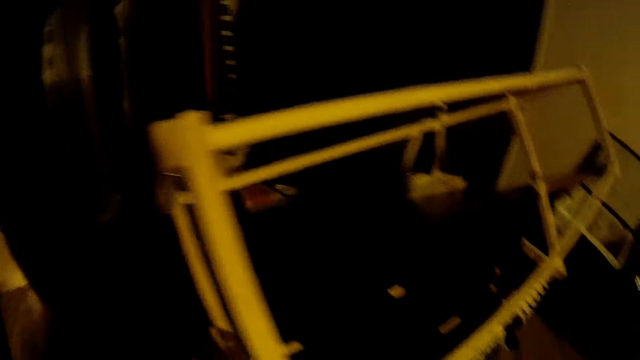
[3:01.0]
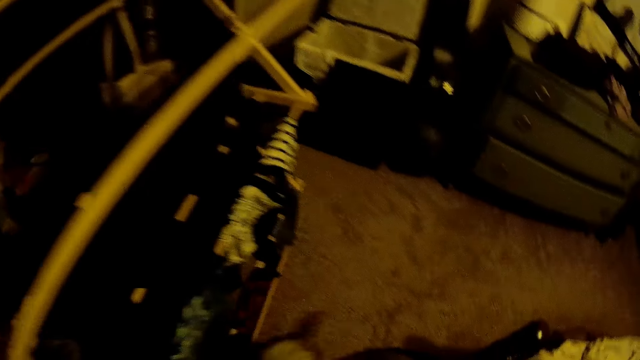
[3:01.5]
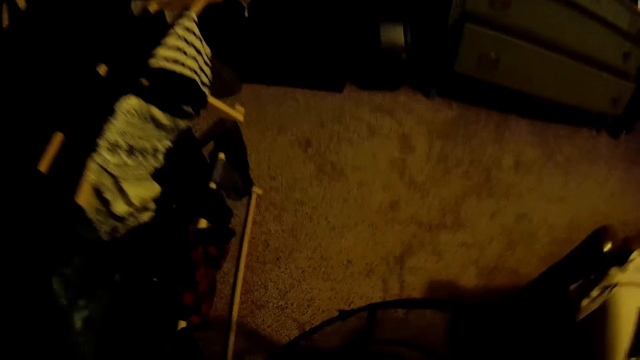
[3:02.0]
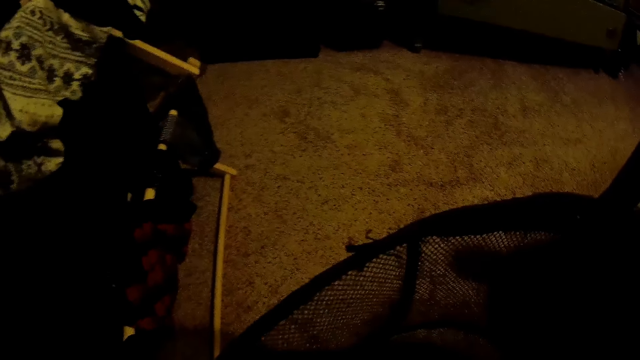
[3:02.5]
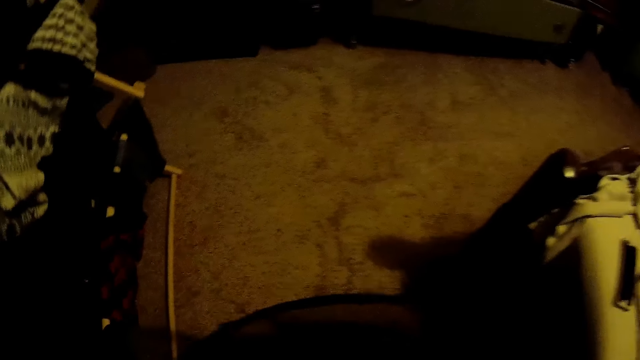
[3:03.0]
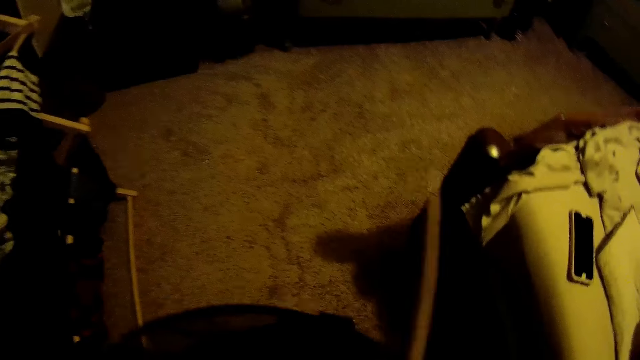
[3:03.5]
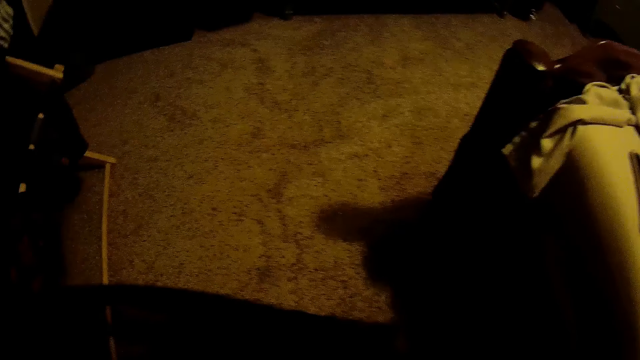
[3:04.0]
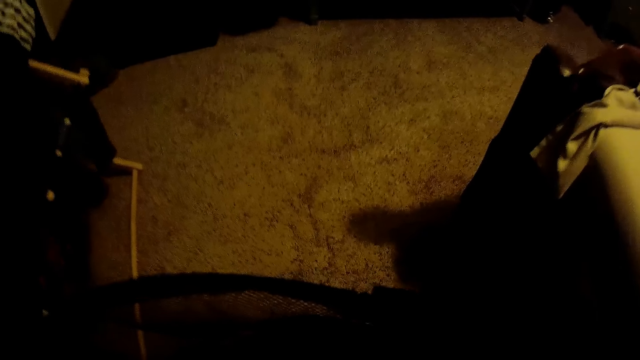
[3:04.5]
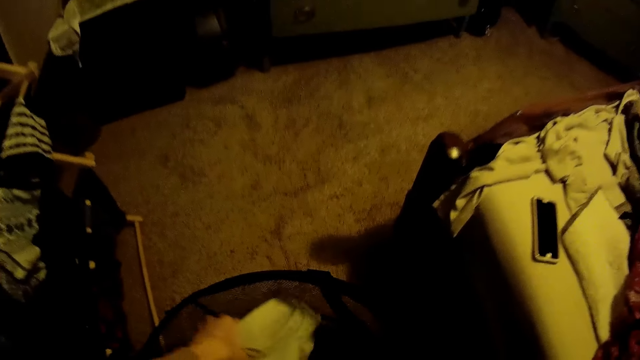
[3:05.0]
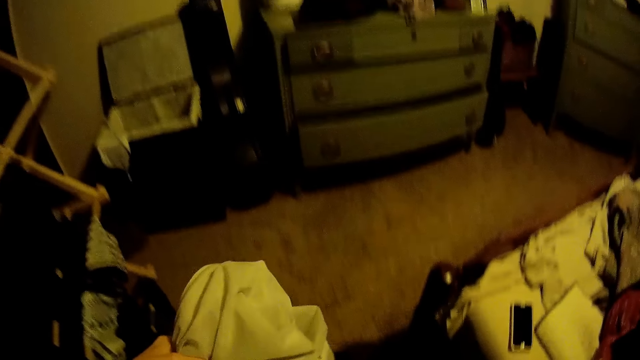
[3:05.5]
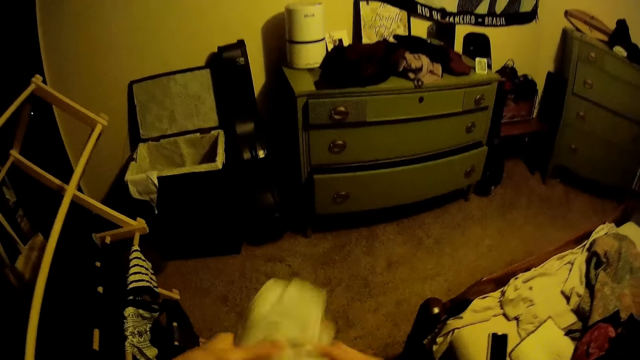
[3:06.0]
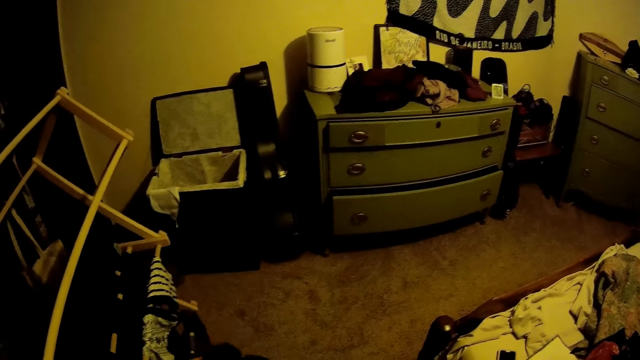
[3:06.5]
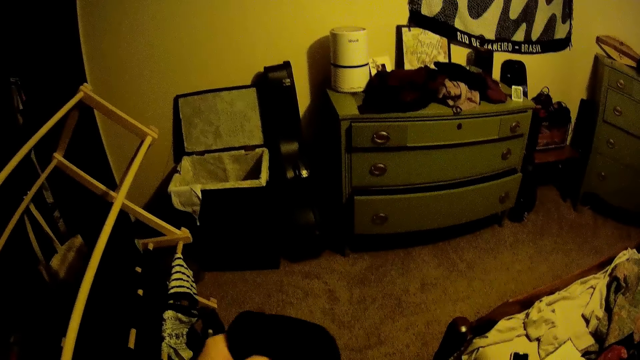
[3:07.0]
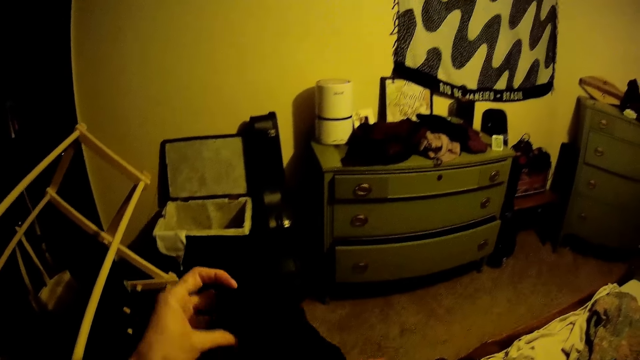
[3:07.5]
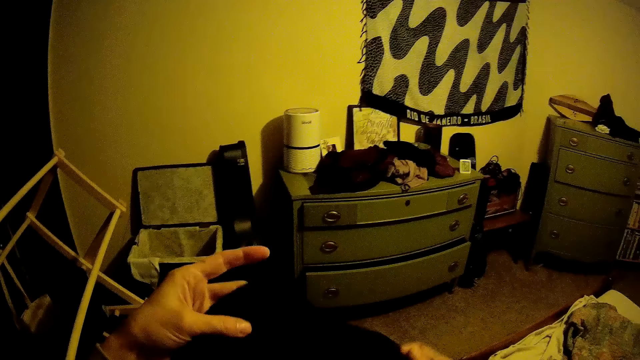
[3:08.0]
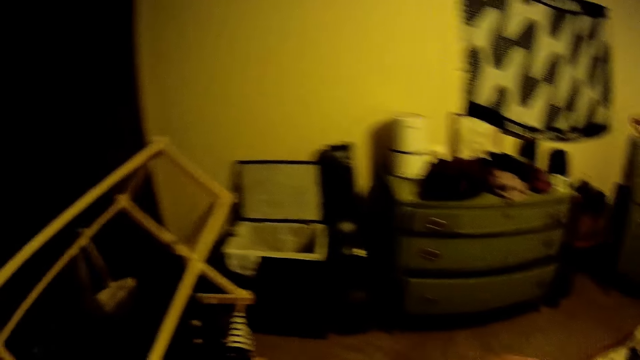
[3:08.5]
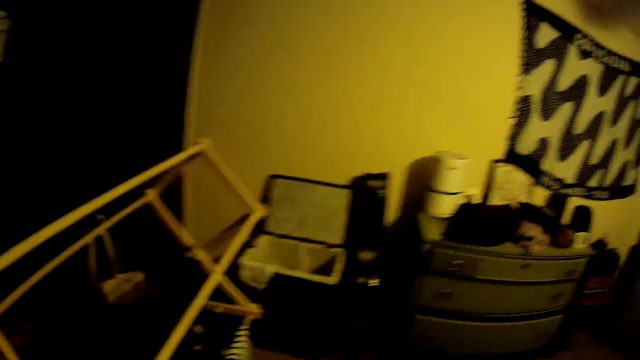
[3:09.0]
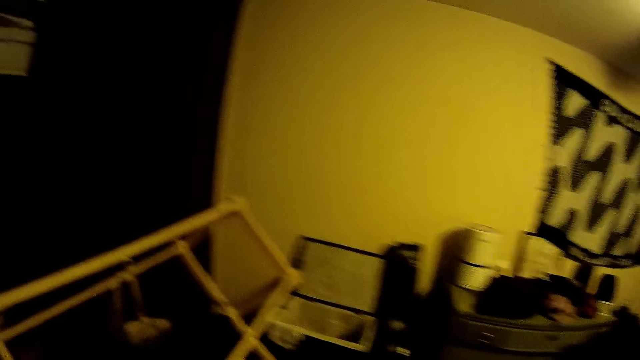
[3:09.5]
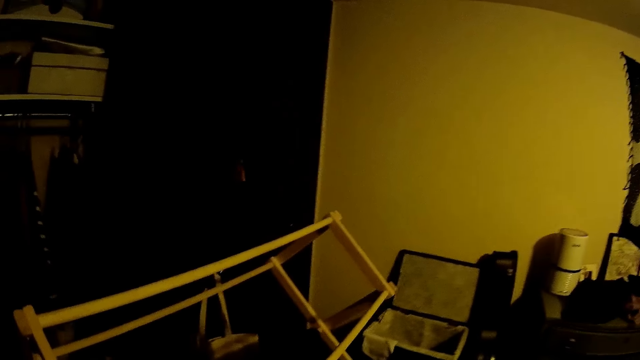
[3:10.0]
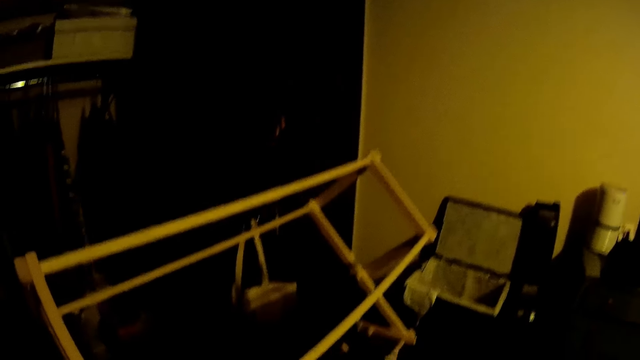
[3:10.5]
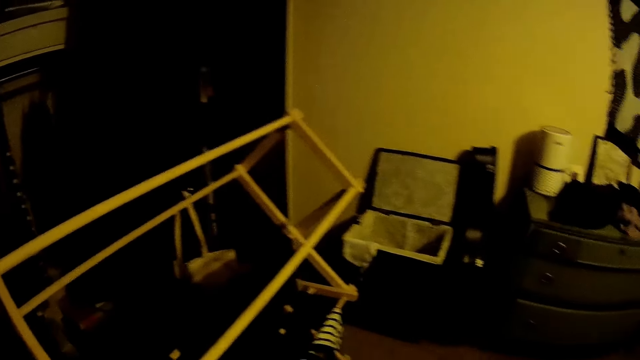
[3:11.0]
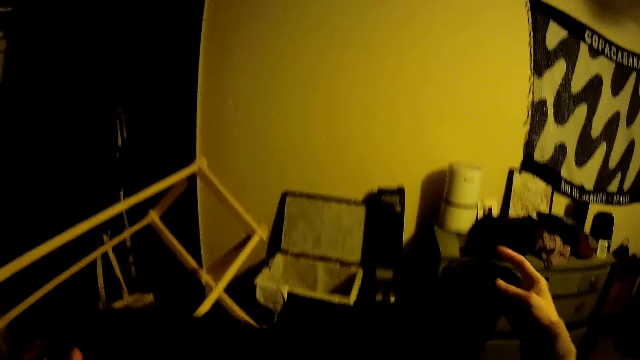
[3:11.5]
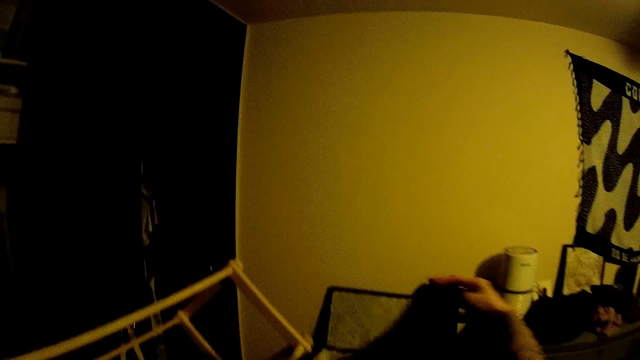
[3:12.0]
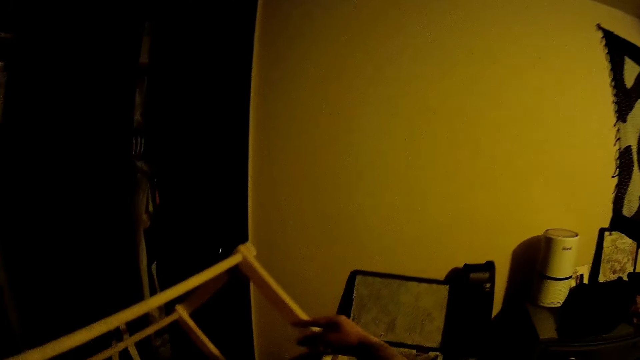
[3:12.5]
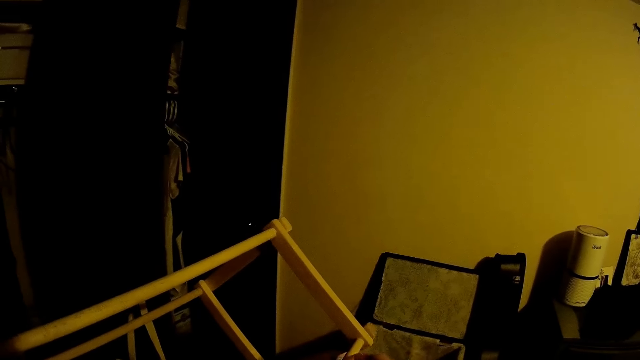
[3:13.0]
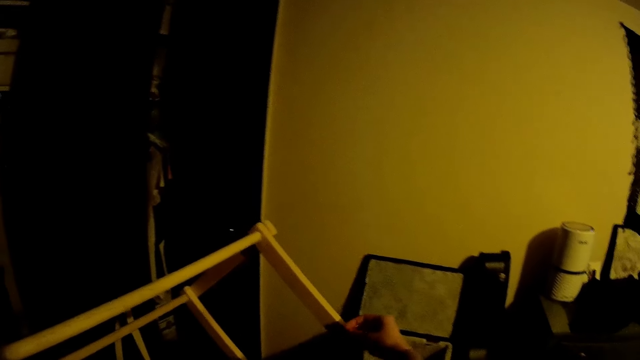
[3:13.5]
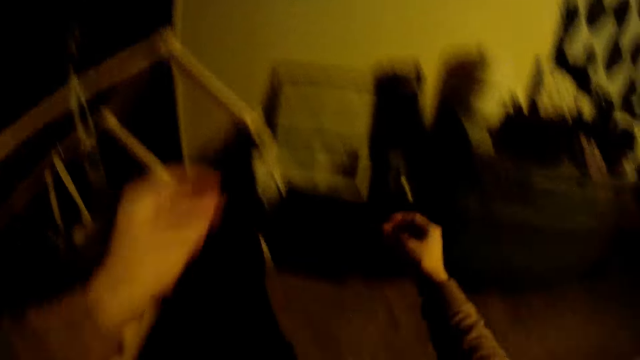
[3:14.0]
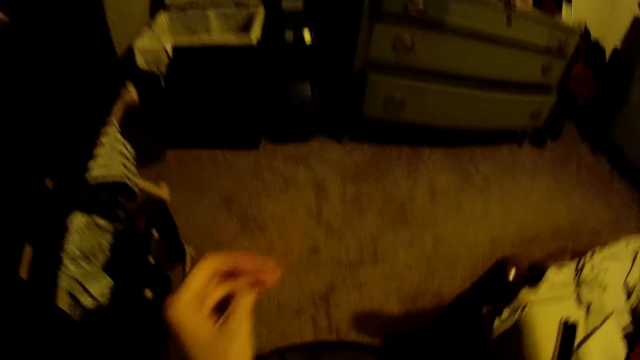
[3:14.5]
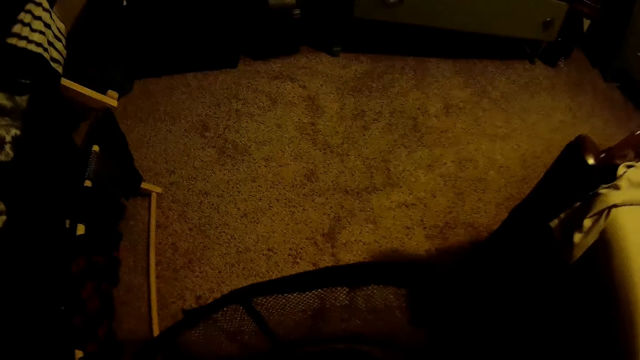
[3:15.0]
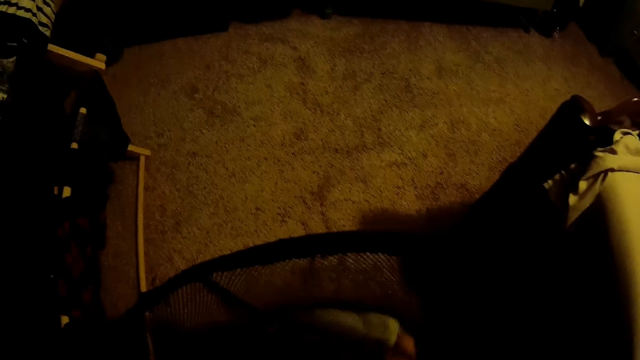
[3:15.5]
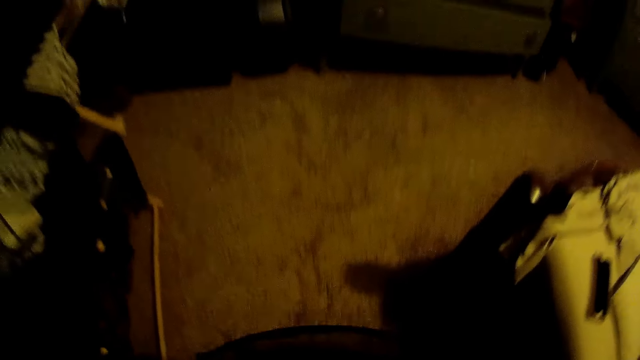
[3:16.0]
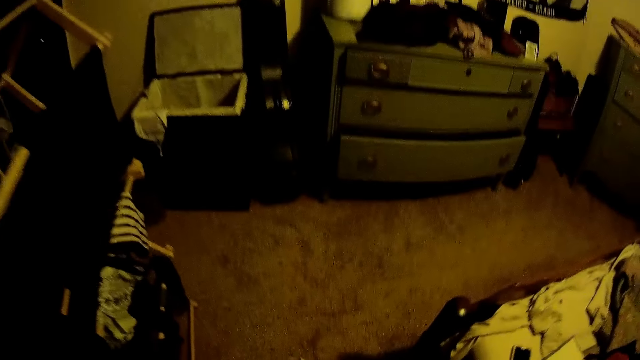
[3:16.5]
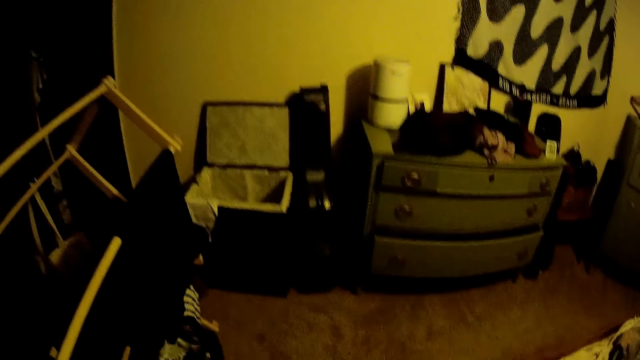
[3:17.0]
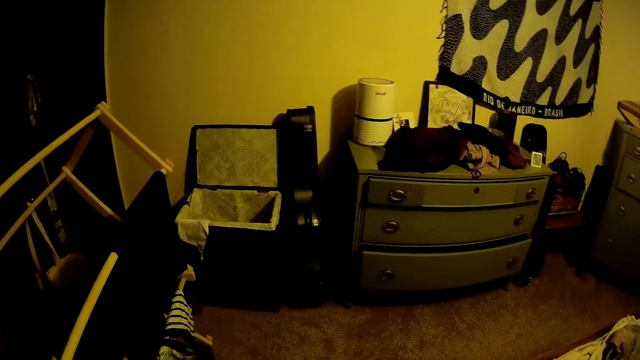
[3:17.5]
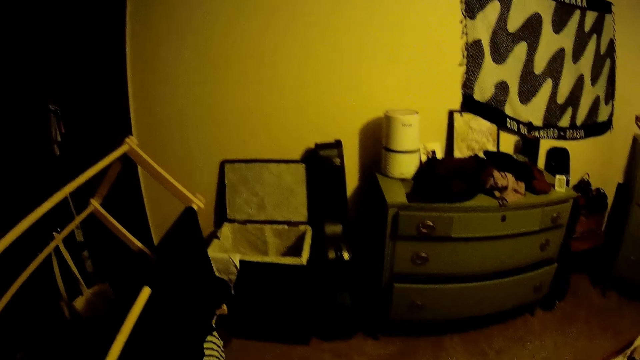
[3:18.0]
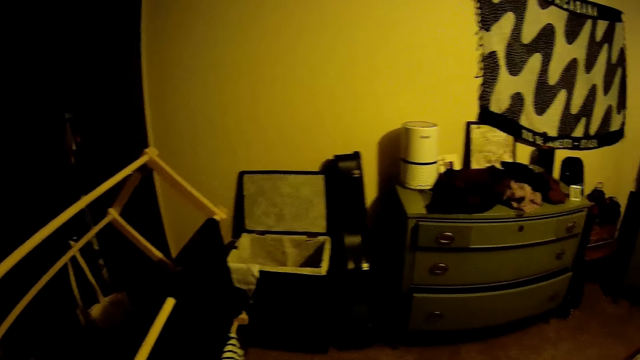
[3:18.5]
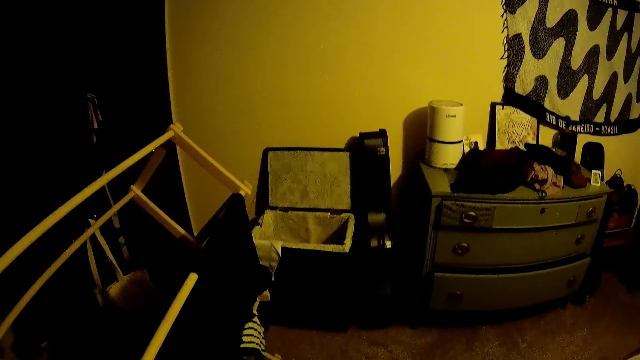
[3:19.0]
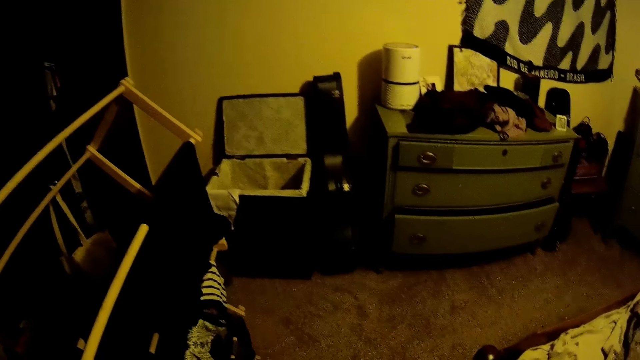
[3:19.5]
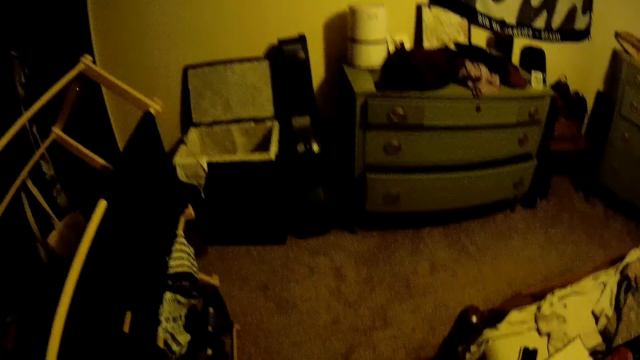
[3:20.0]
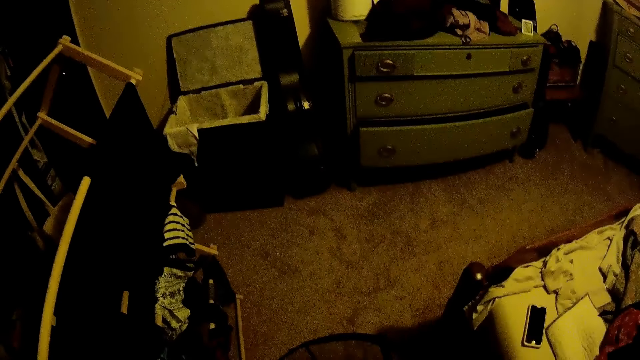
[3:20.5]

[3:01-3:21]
The camera wearer picks some clothes from the basket with her left hand. She sorts the clothes in both hands. She holds the cloth with both hands. She hangs the cloth on the cloth dryer with both hands. She picks a cloth from the basket with her right hand.
